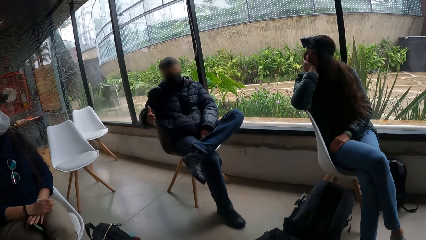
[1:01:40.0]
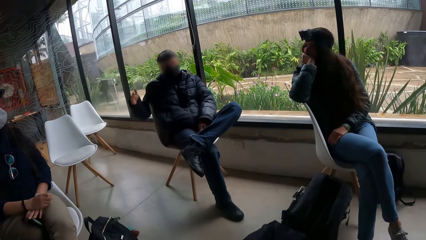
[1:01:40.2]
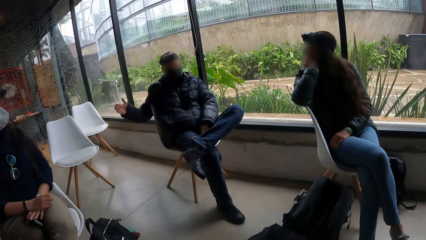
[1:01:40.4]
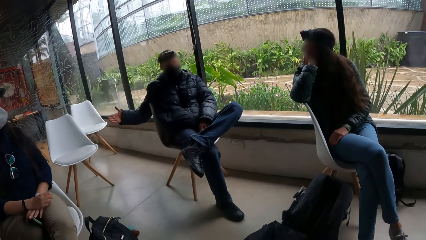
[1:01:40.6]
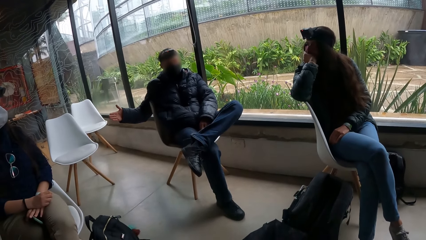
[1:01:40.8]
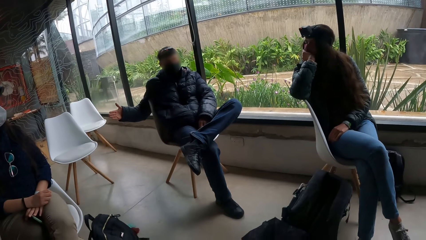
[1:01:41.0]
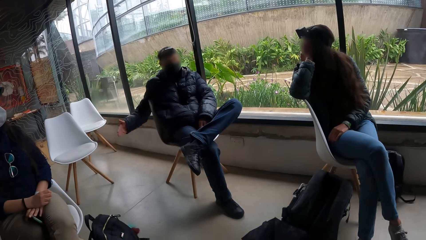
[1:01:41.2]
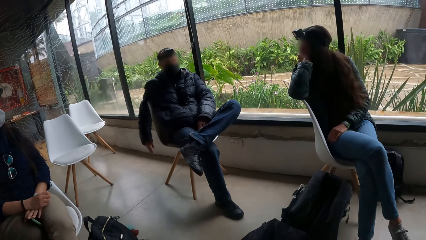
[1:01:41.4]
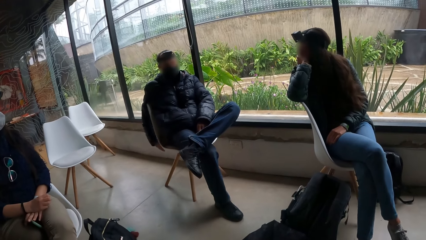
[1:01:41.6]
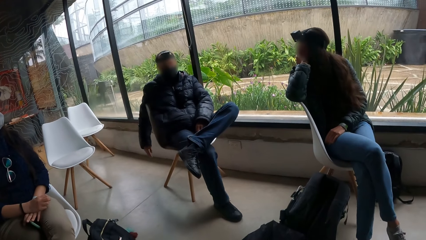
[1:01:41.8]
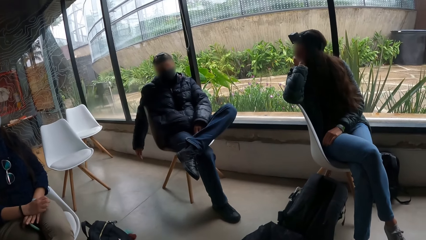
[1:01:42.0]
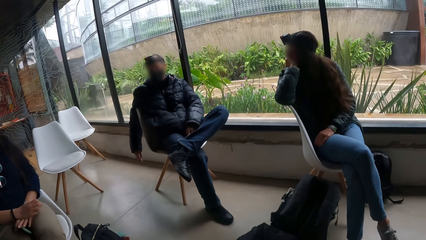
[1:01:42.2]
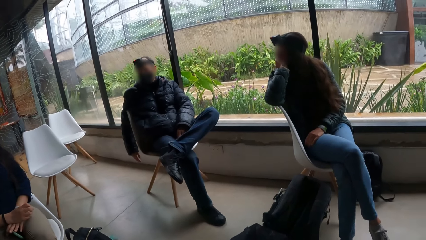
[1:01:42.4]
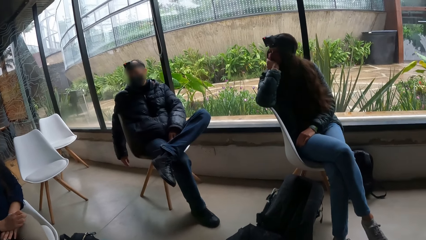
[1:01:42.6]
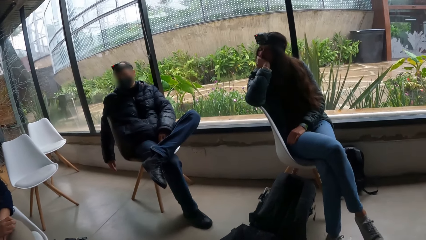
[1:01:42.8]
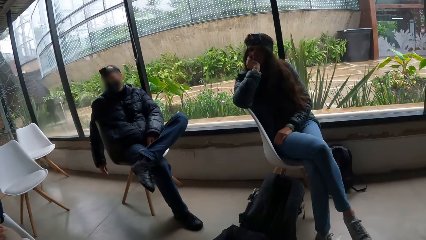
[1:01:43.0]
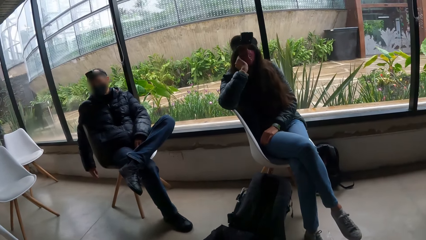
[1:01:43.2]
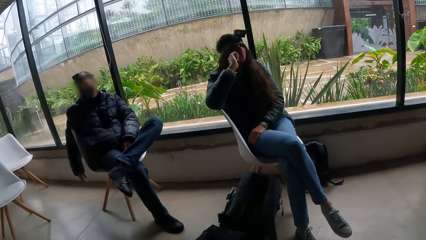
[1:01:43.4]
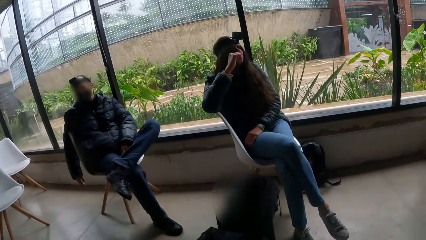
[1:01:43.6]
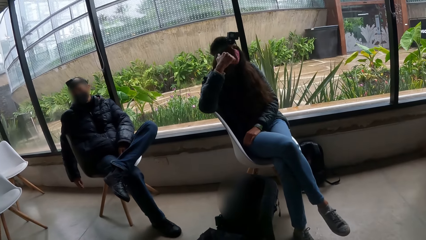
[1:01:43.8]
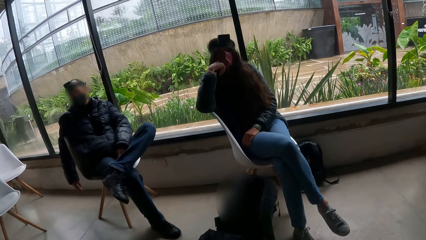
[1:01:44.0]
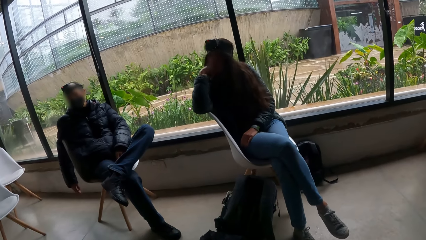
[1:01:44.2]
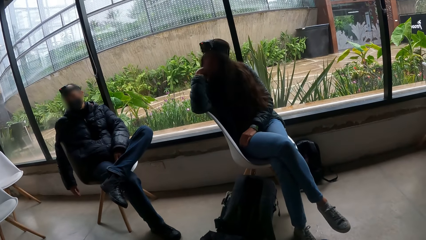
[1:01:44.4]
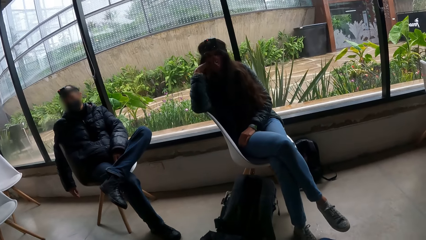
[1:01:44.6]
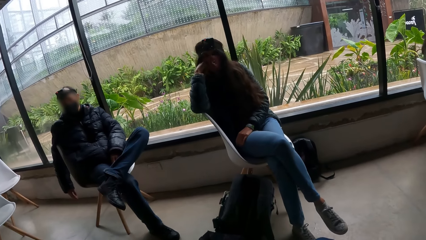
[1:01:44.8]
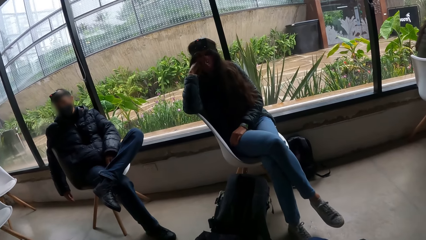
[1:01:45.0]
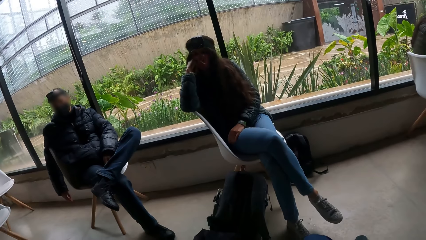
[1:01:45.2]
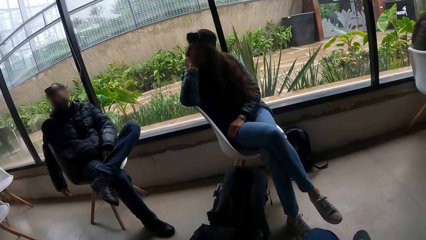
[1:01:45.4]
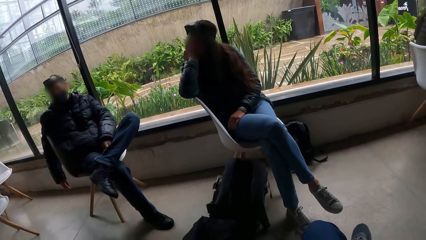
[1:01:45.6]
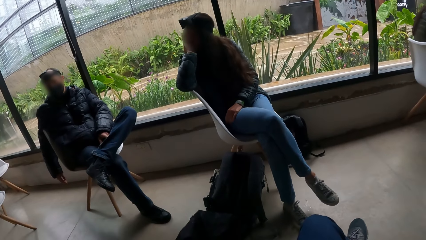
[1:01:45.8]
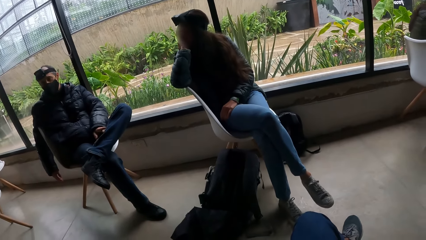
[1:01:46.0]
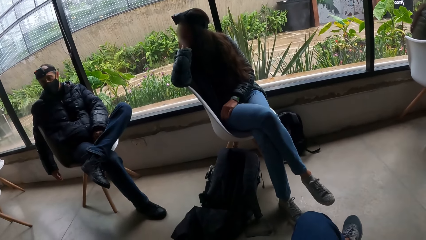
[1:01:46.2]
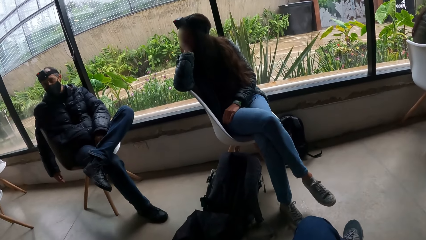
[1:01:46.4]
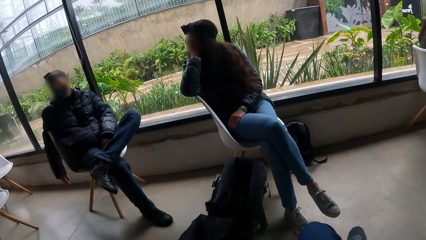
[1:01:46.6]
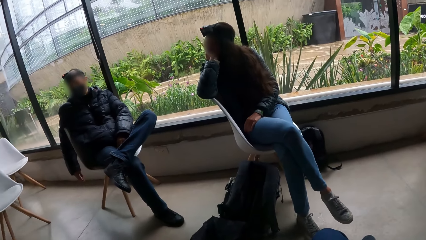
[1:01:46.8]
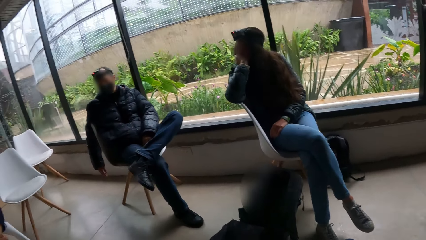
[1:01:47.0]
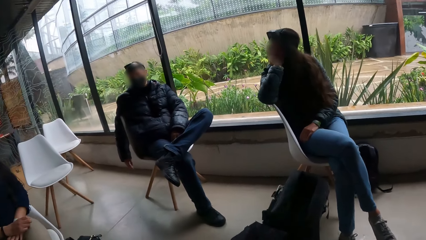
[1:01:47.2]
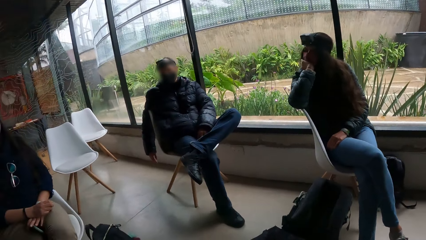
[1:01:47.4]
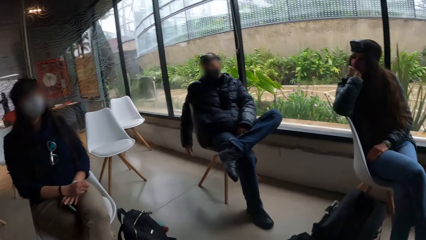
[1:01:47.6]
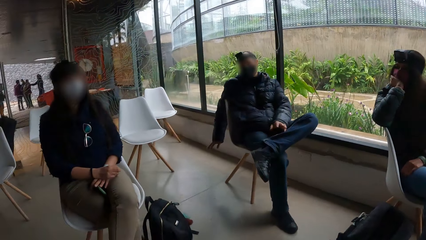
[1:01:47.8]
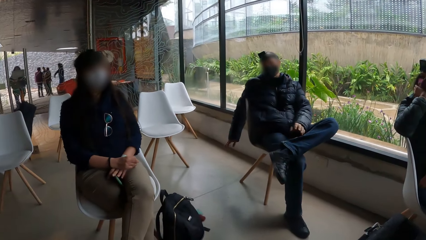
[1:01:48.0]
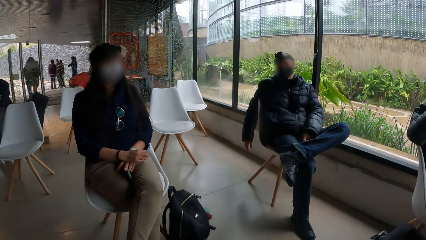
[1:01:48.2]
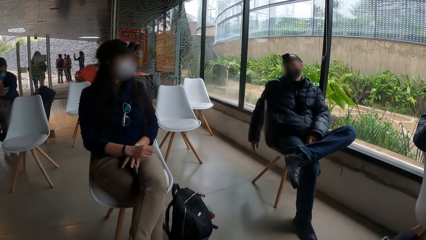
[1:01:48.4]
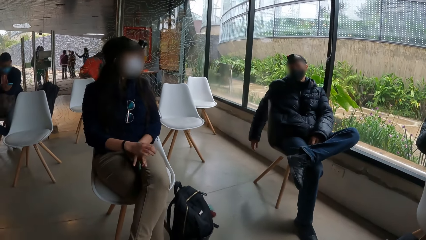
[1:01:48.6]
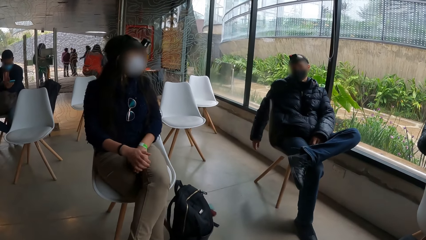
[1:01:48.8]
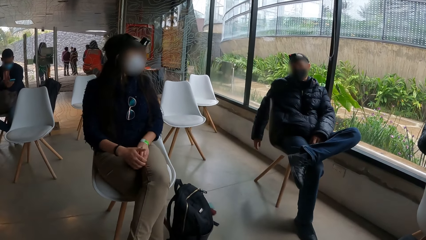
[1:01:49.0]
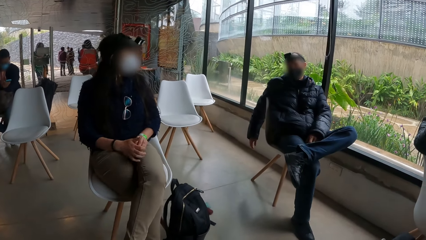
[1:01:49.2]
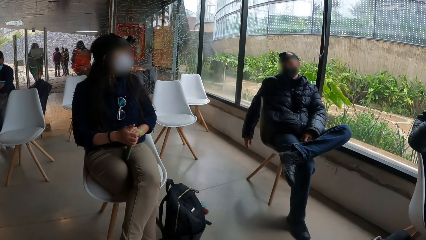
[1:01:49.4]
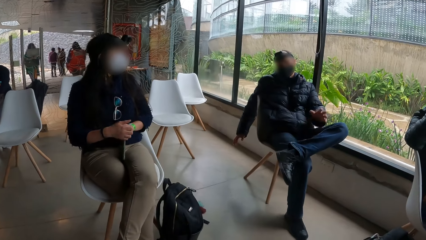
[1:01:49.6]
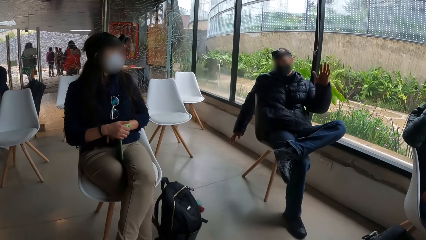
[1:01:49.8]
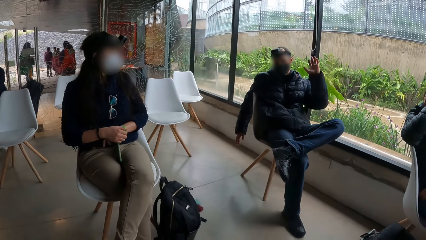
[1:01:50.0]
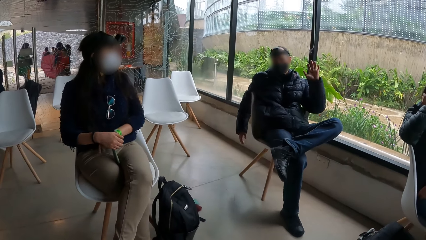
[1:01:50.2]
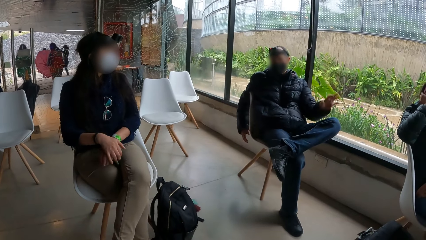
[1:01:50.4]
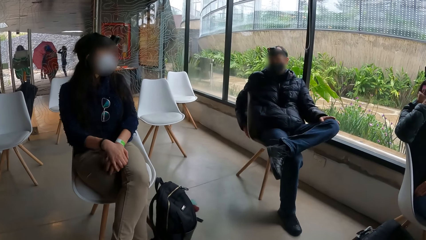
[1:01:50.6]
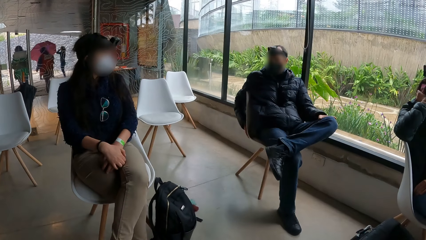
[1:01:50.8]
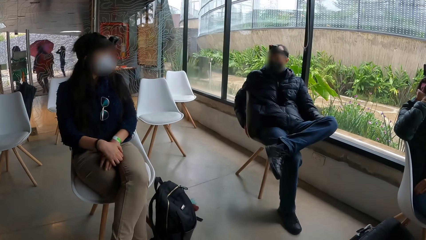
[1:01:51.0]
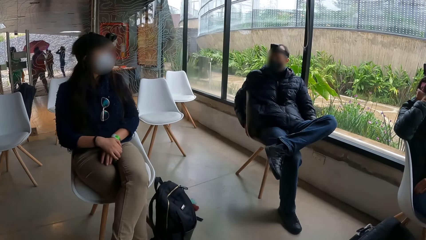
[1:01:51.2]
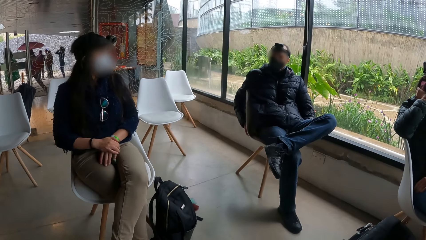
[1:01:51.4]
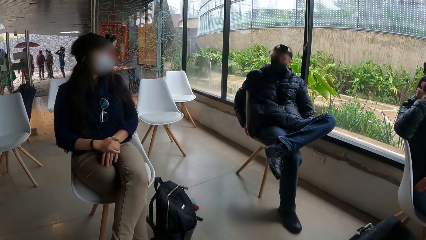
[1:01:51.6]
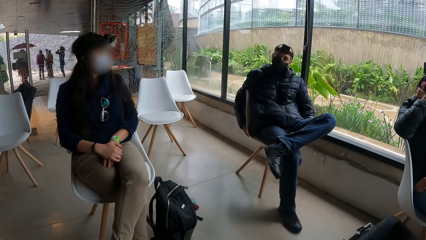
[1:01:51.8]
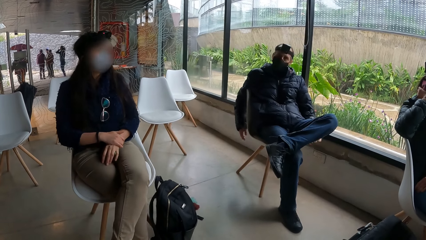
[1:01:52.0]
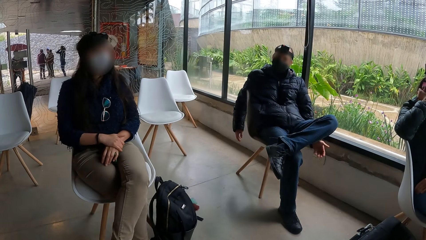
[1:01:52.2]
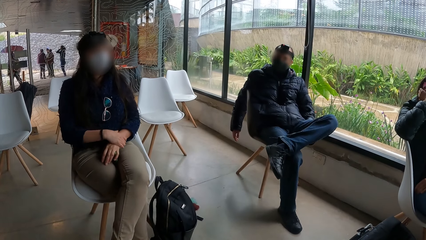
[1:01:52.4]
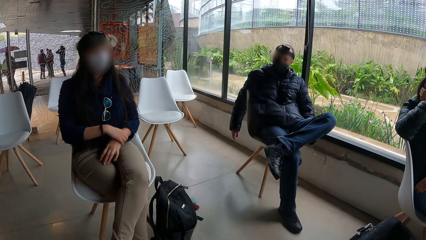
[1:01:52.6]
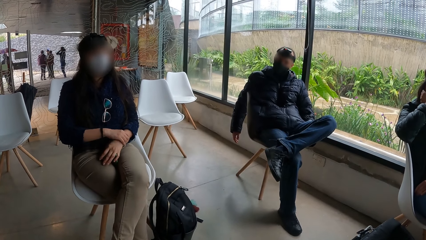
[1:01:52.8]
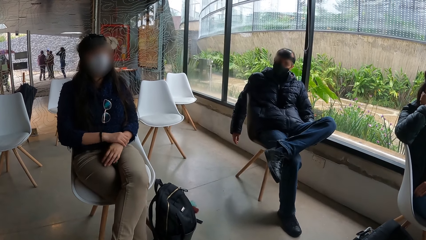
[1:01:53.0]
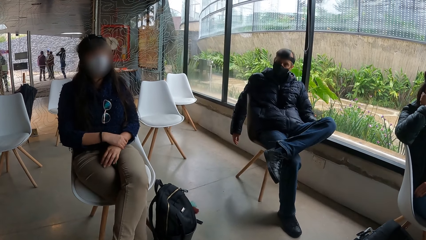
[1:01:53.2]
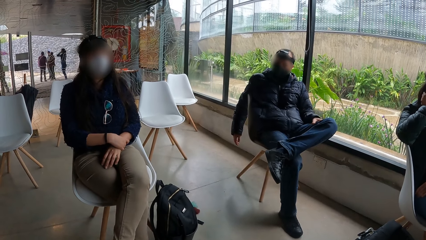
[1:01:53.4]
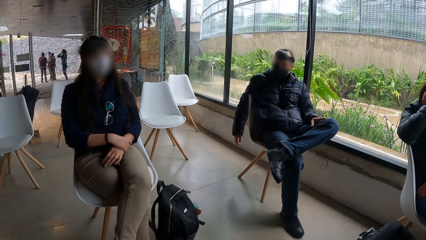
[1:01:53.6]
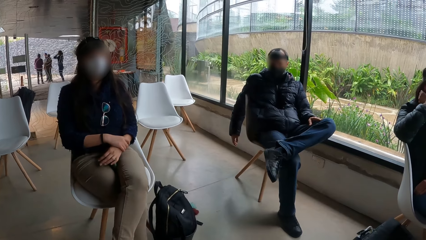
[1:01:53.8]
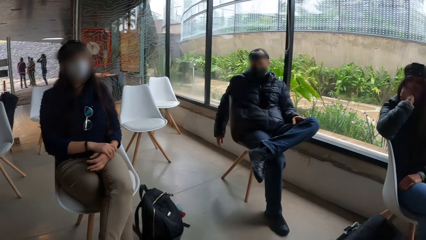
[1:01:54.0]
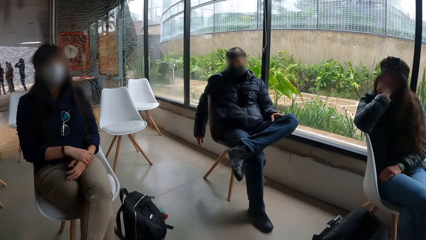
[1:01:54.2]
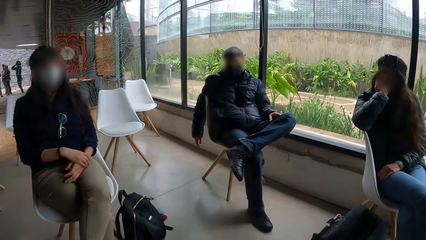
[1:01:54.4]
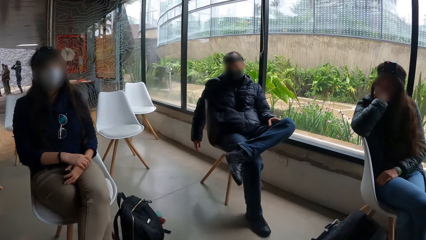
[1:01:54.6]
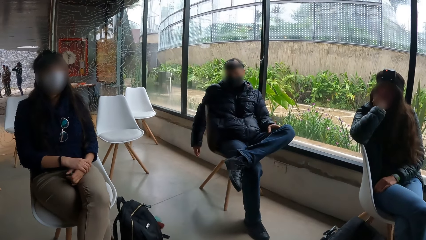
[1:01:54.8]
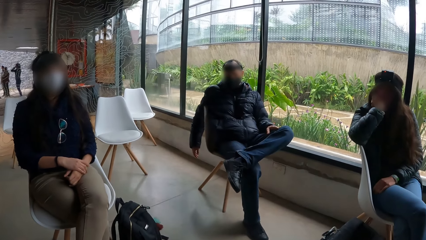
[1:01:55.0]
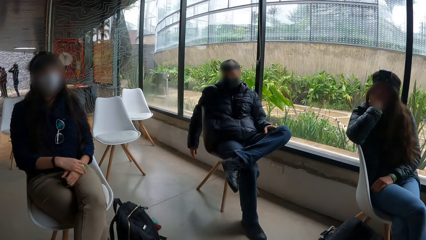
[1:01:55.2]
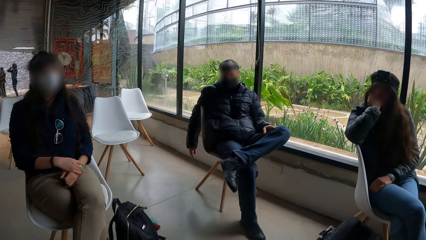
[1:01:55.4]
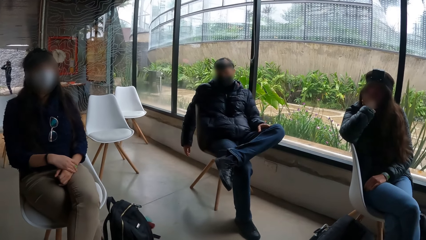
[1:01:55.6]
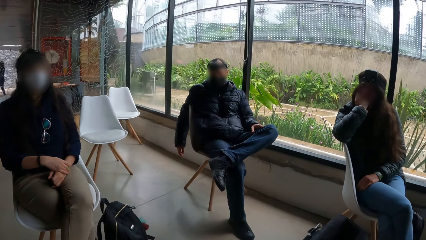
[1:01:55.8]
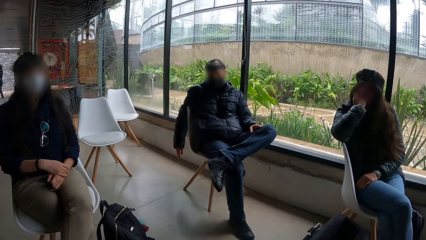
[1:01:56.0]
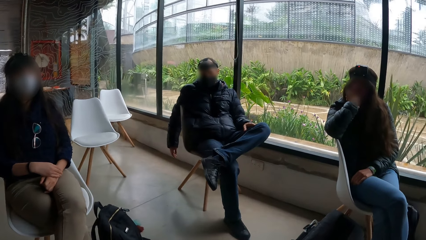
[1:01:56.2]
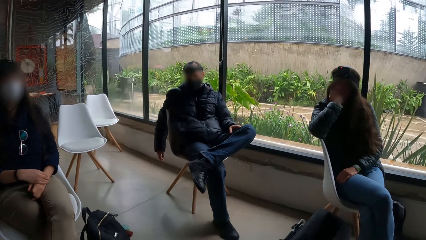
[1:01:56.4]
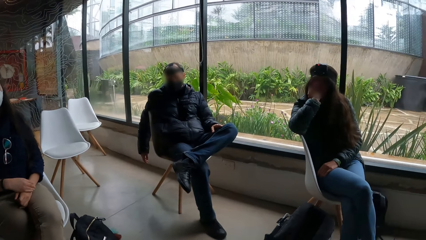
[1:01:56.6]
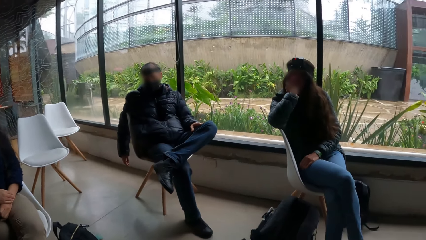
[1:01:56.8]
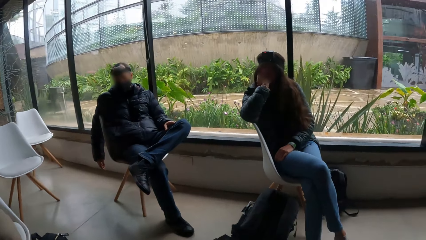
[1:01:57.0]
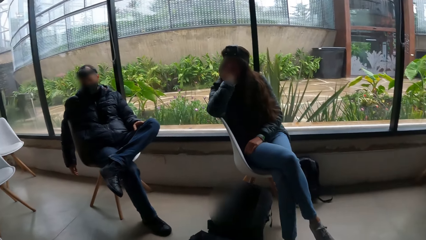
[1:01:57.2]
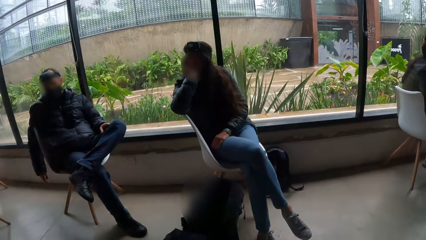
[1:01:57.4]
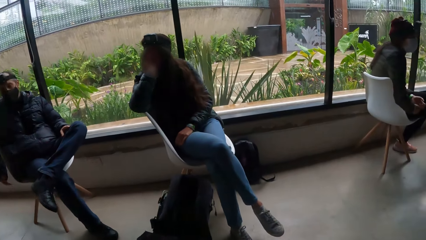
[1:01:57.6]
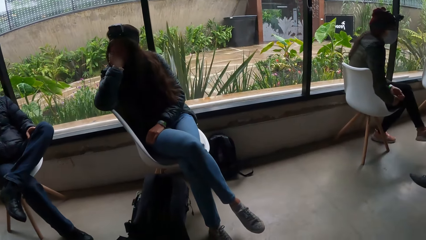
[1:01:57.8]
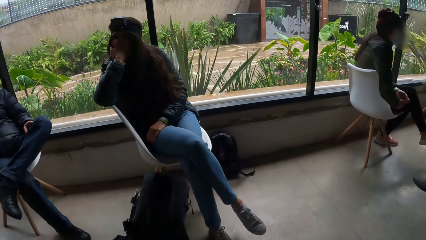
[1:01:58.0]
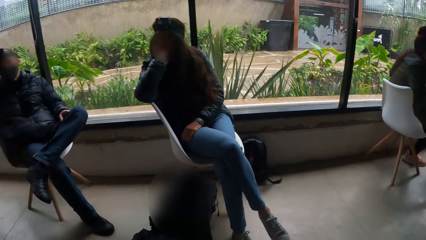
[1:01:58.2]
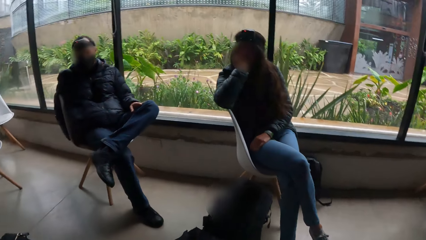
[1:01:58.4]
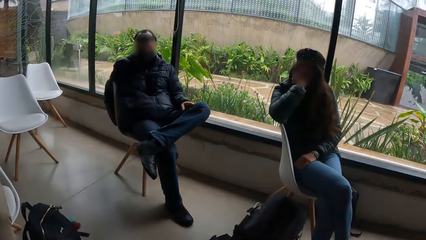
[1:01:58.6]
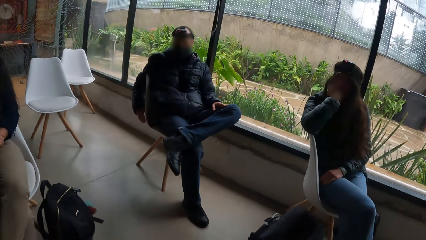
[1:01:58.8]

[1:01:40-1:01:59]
A man stops to gesture. A woman holds a phone with her left hand. The man gestures out.
